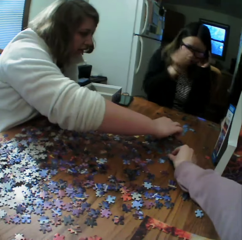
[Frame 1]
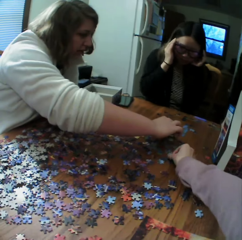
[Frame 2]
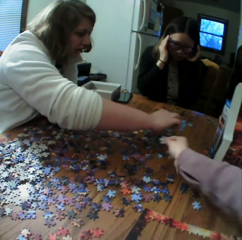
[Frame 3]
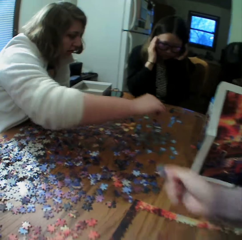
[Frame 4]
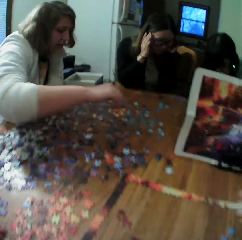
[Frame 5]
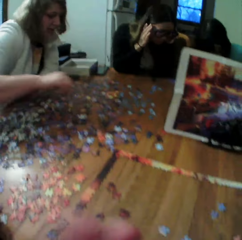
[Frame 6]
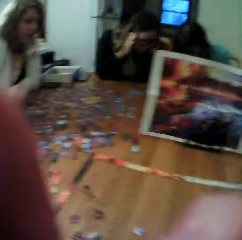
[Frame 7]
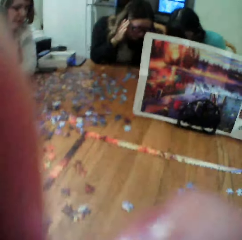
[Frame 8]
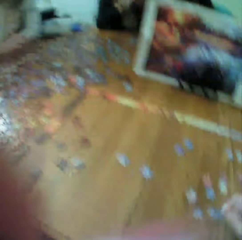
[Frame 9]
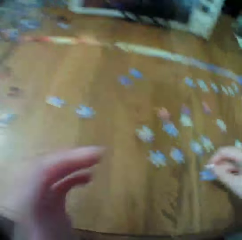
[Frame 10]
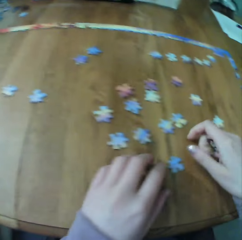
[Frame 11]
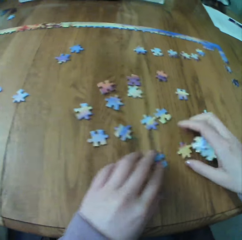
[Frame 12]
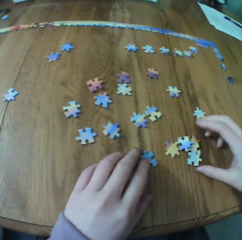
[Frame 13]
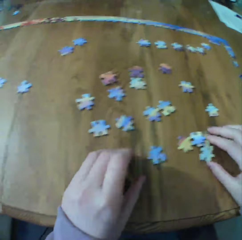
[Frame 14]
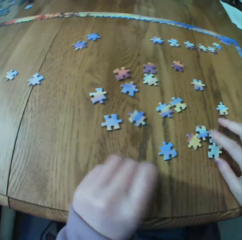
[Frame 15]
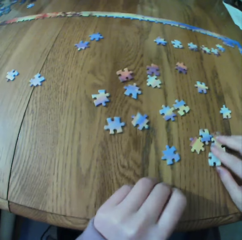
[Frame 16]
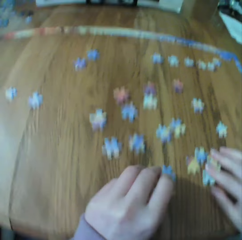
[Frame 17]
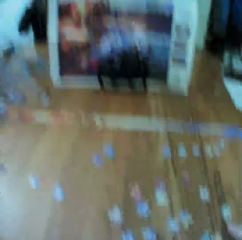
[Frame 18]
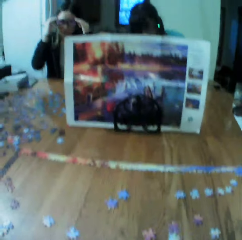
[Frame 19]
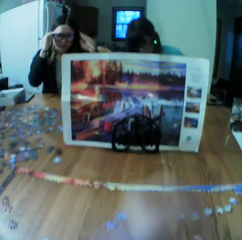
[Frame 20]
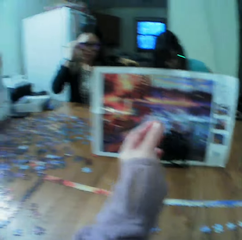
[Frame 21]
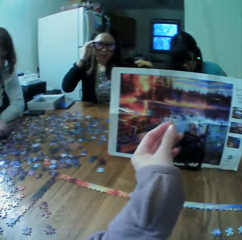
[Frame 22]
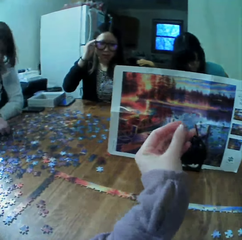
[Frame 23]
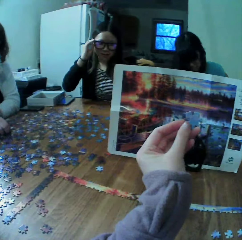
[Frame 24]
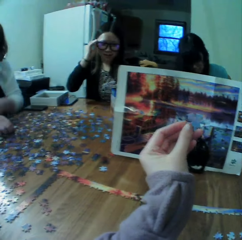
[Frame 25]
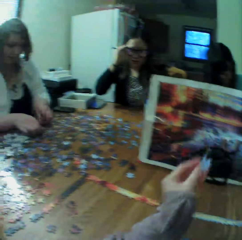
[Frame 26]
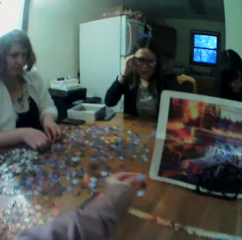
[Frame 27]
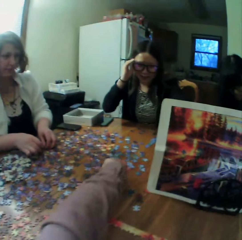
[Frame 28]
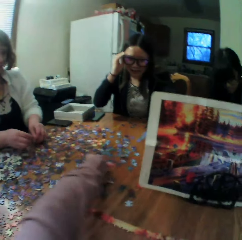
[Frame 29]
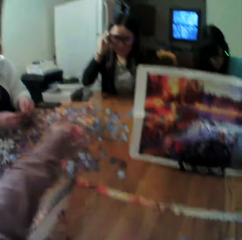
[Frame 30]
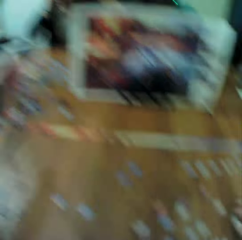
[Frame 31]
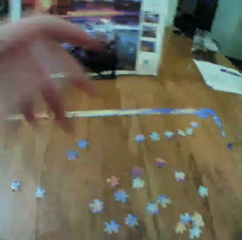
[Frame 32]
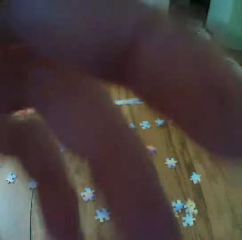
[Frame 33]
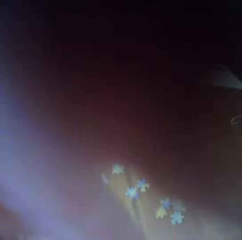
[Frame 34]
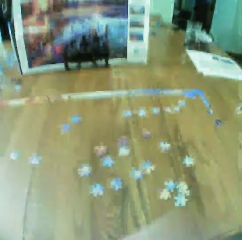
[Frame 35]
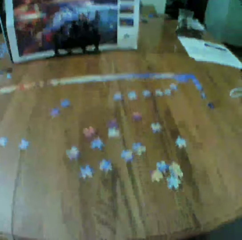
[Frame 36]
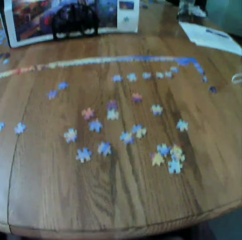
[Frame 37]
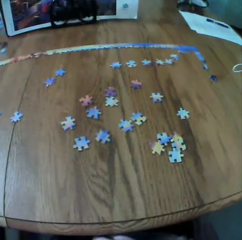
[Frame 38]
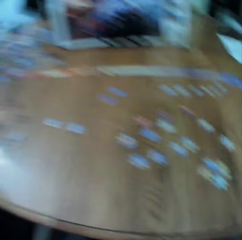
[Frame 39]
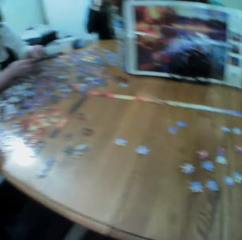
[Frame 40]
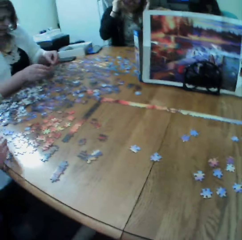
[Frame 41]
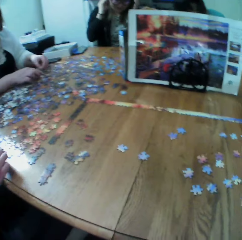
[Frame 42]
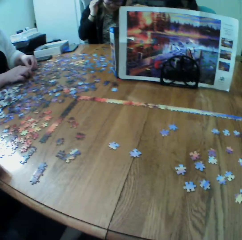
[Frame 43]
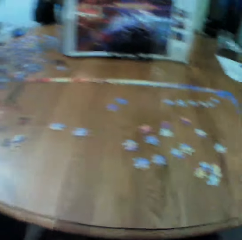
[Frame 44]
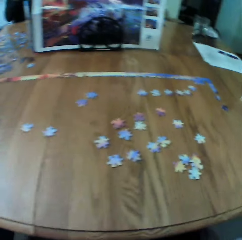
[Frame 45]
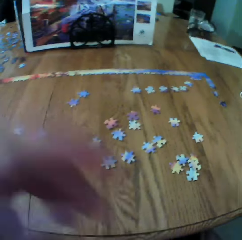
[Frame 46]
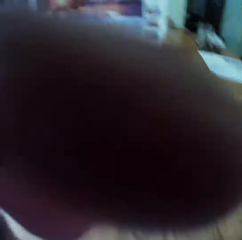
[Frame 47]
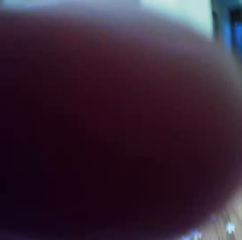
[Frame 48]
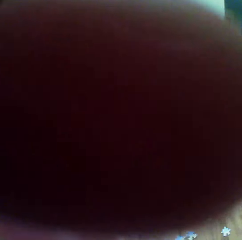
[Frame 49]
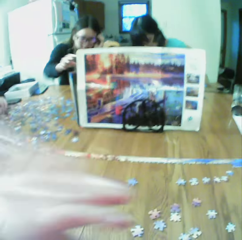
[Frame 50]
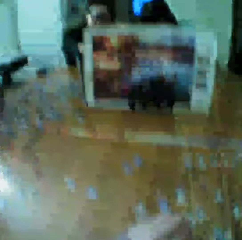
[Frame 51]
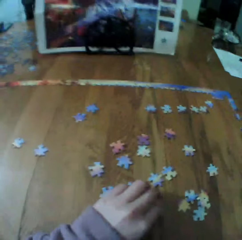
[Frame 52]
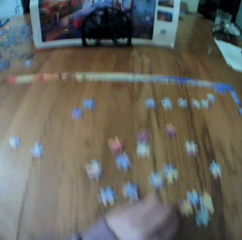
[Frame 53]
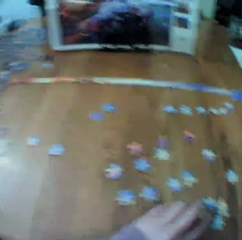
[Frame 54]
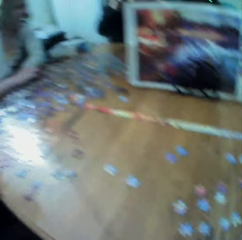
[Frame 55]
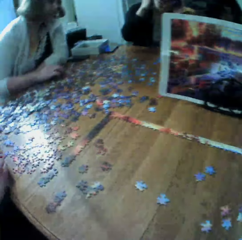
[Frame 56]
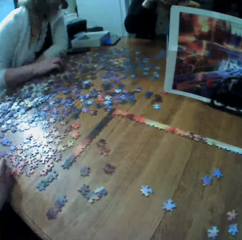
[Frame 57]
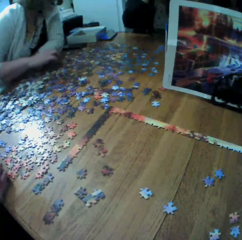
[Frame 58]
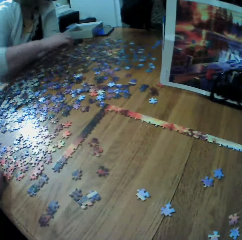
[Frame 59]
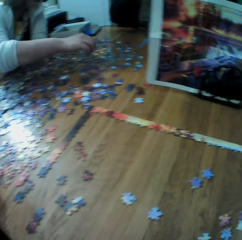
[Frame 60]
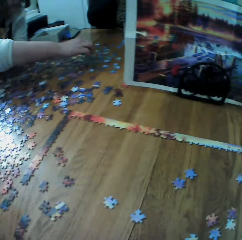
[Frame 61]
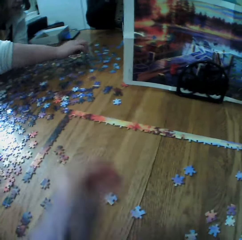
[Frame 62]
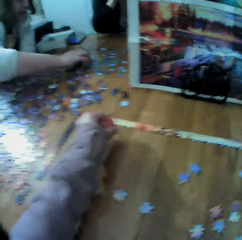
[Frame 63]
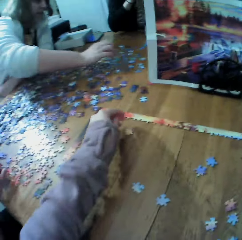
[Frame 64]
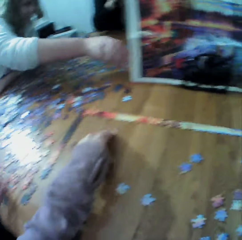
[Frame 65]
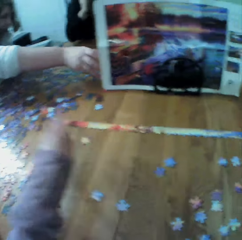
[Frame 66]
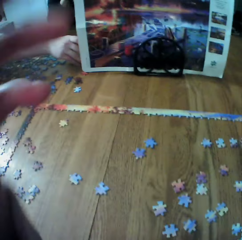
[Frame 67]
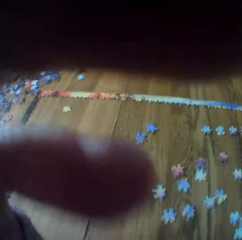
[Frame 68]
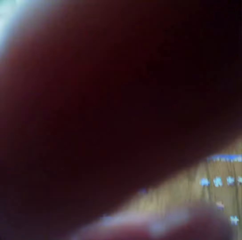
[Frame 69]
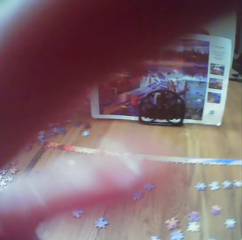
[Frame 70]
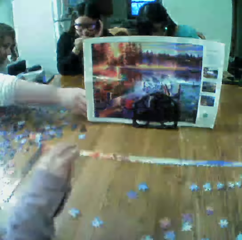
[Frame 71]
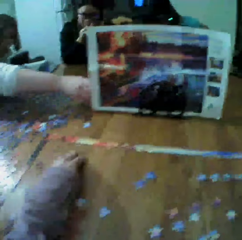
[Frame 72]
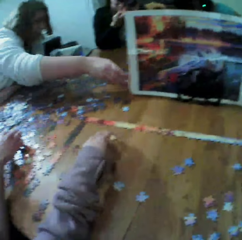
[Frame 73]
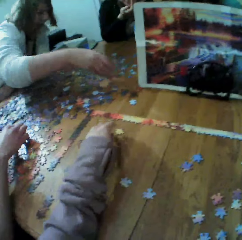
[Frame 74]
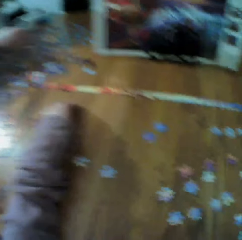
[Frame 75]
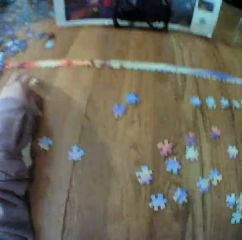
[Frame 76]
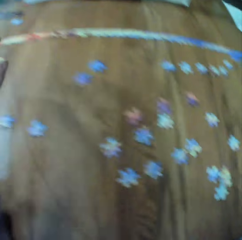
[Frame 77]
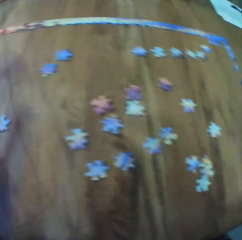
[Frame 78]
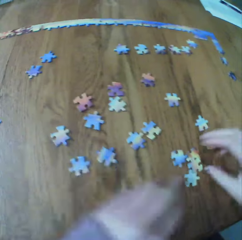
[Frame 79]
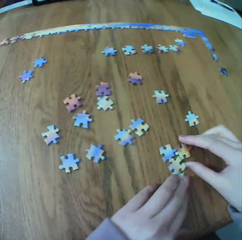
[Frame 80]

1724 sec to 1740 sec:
A woman picks the puzzle piece. The camera wearer makes the puzzle.

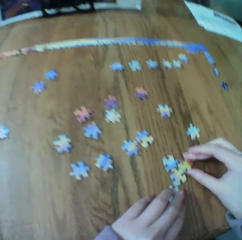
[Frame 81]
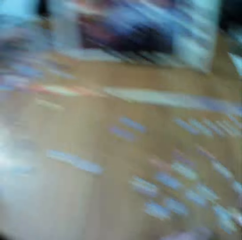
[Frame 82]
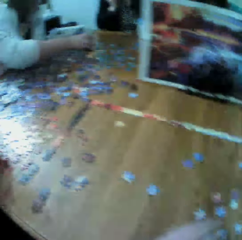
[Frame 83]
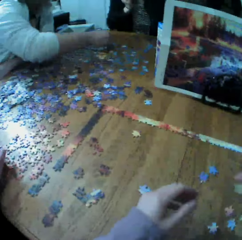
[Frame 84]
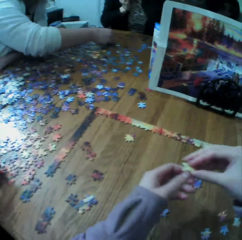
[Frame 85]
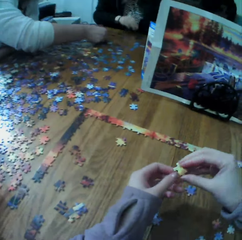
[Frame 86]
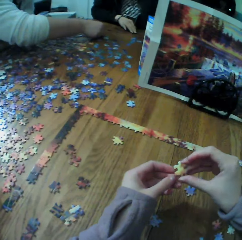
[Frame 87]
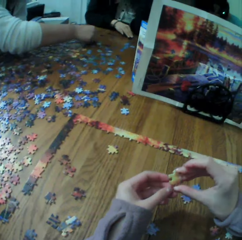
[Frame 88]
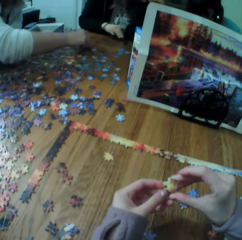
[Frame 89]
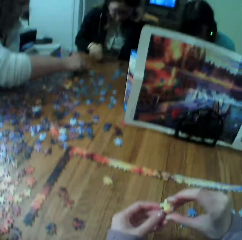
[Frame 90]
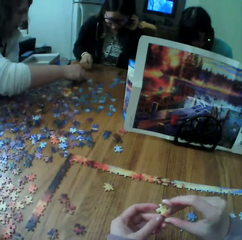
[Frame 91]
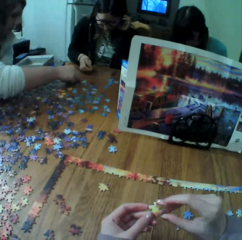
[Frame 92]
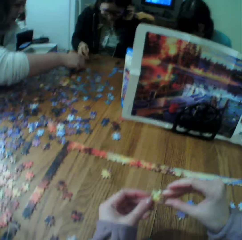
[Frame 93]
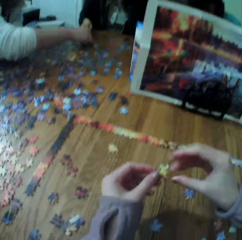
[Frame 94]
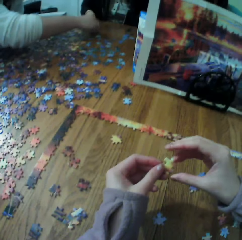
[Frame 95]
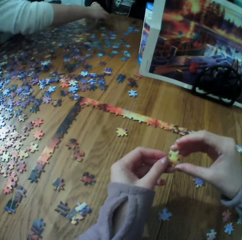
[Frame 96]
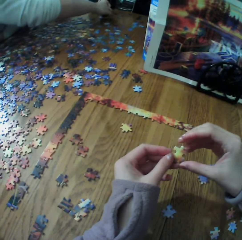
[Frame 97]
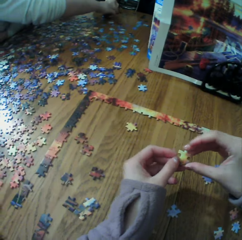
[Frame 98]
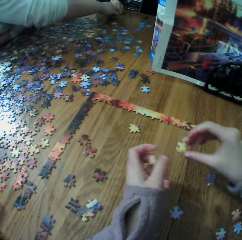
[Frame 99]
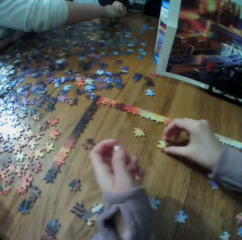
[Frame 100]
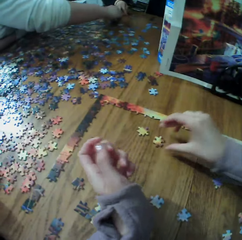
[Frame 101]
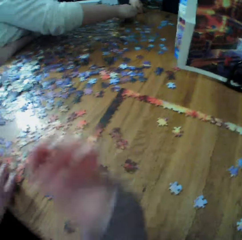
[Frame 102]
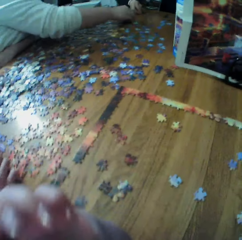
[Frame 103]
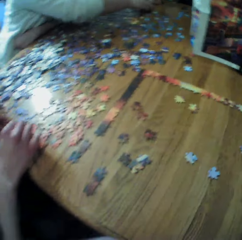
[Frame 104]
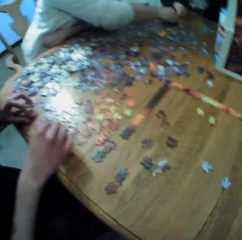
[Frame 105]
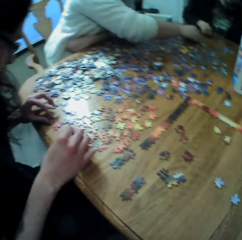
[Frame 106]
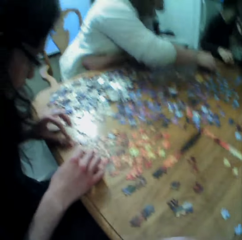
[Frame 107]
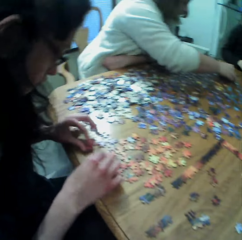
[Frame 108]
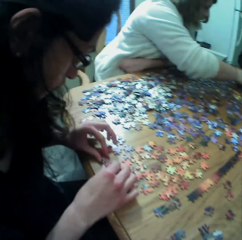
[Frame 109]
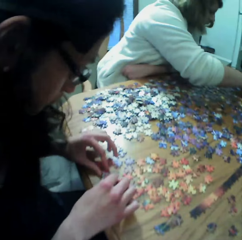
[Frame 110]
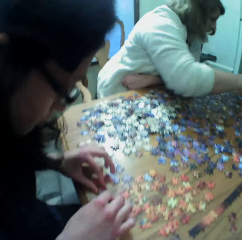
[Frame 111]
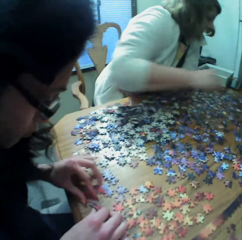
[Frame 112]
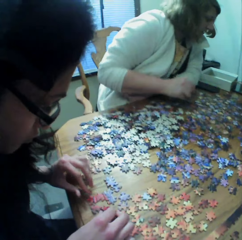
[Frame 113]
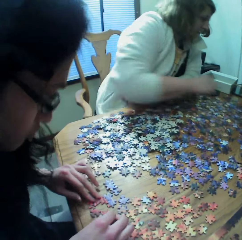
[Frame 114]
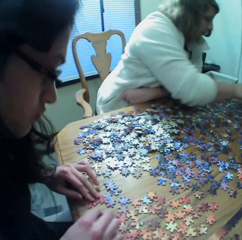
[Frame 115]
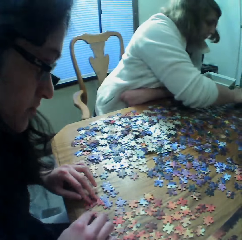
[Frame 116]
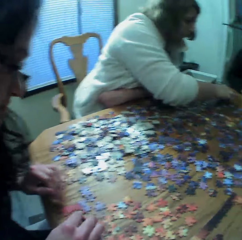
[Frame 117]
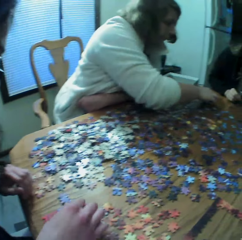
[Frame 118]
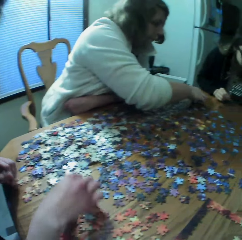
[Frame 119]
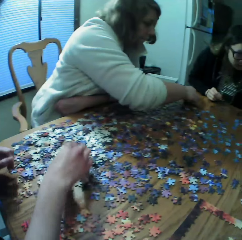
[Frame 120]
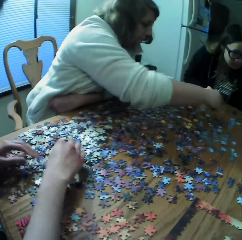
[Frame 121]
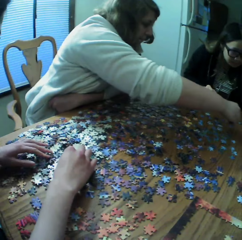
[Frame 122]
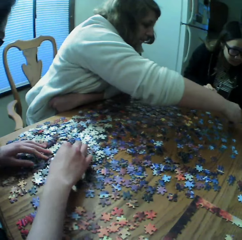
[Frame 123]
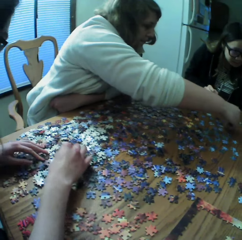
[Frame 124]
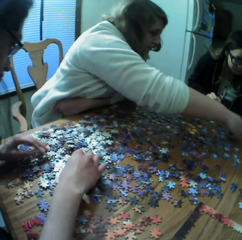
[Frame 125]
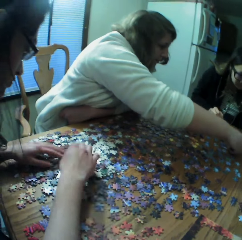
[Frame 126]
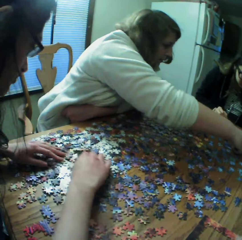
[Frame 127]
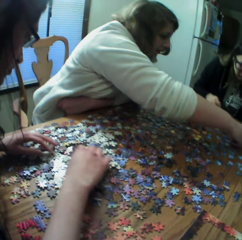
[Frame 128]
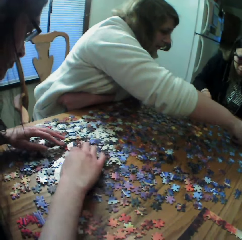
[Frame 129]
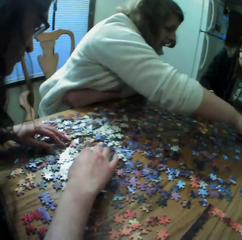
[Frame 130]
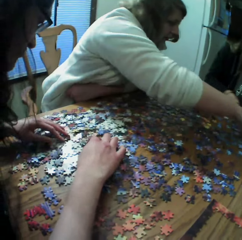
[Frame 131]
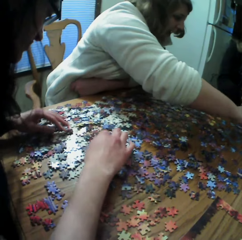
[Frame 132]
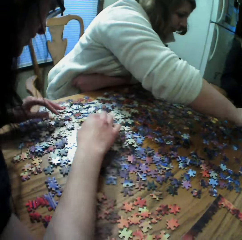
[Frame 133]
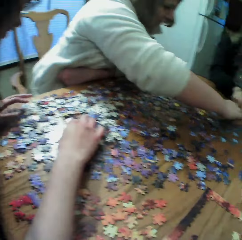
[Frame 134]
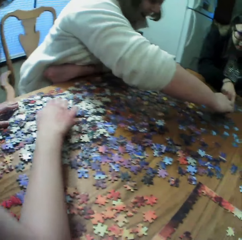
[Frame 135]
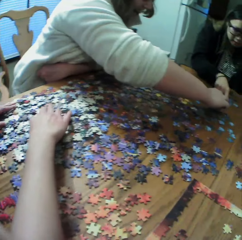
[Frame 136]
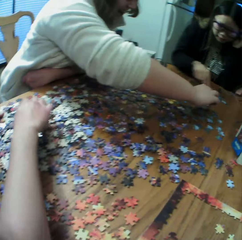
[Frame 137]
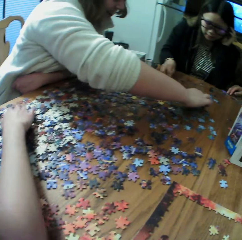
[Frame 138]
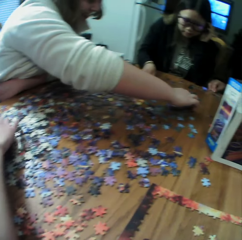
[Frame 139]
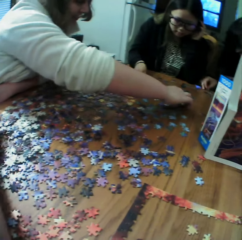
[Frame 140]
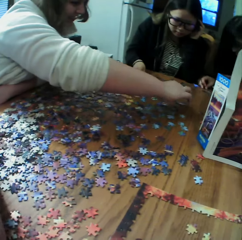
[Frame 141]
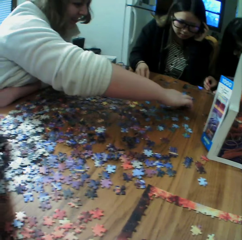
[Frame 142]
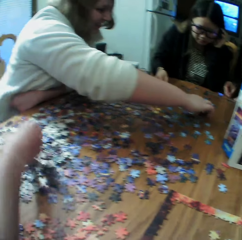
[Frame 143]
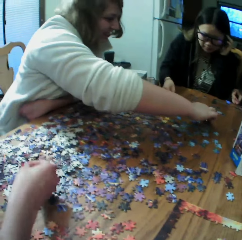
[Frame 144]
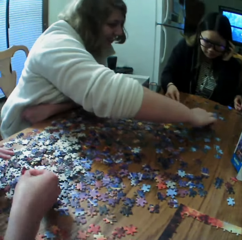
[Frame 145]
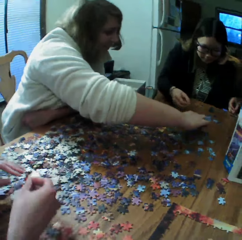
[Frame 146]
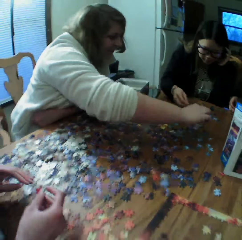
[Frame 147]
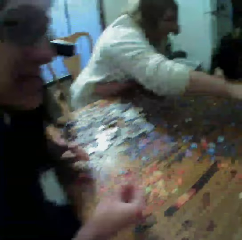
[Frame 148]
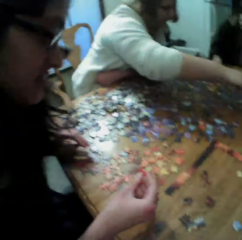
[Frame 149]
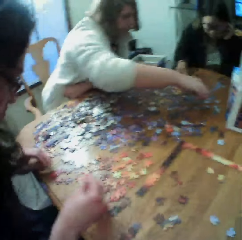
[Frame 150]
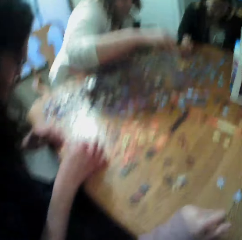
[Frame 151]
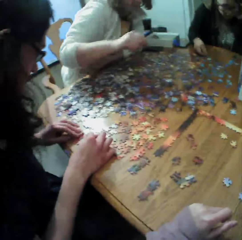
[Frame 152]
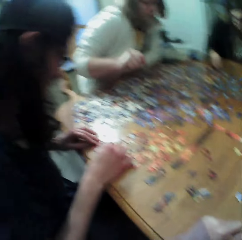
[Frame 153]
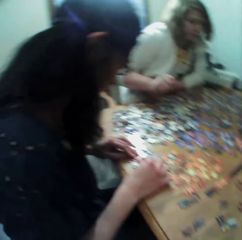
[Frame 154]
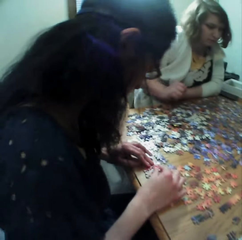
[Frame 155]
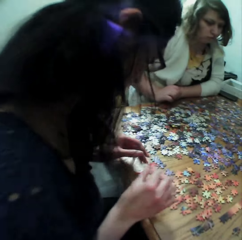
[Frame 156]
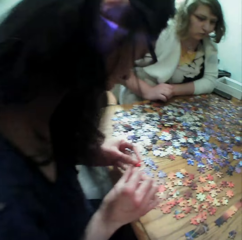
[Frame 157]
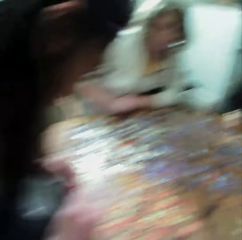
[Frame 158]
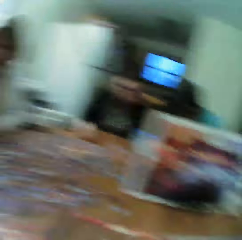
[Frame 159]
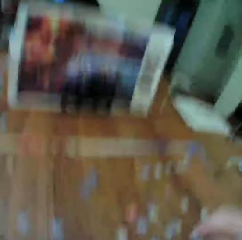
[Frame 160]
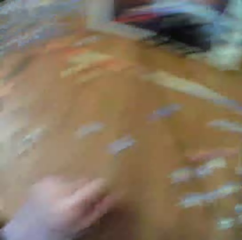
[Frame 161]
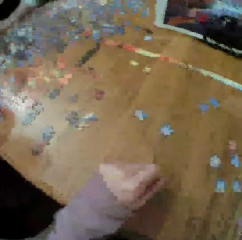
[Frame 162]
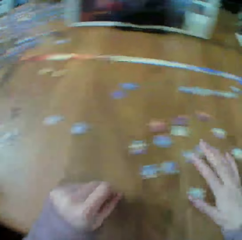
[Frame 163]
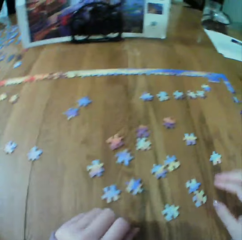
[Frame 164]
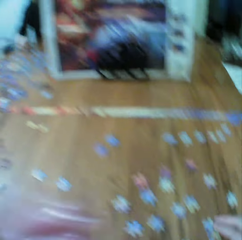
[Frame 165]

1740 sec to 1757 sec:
A woman picks the puzzle piece. Another woman picks the puzzle piece.
